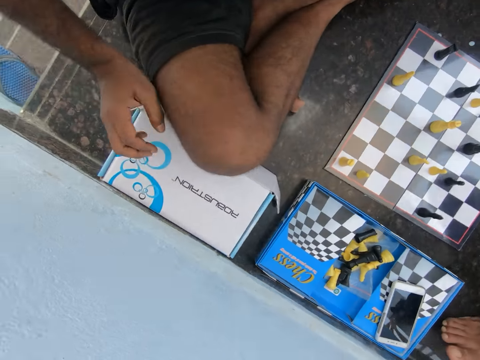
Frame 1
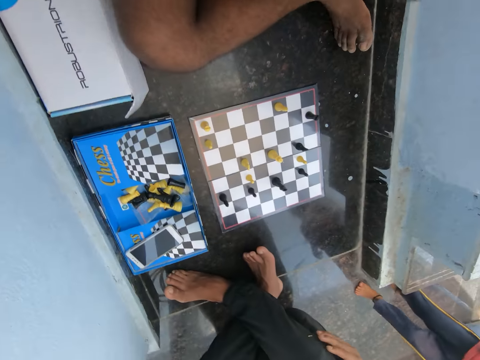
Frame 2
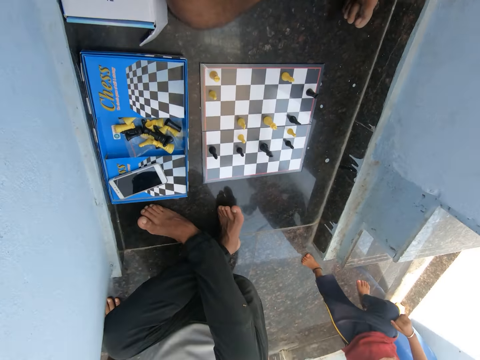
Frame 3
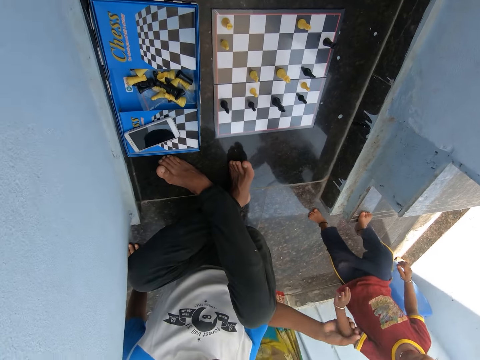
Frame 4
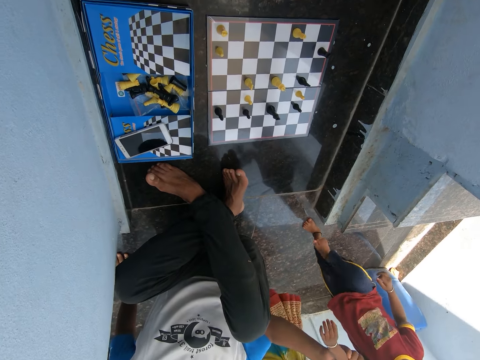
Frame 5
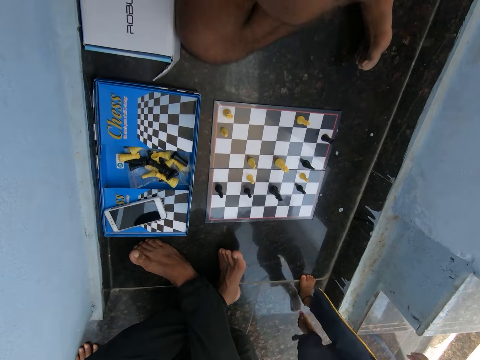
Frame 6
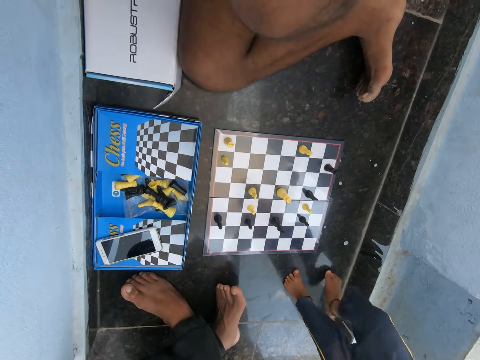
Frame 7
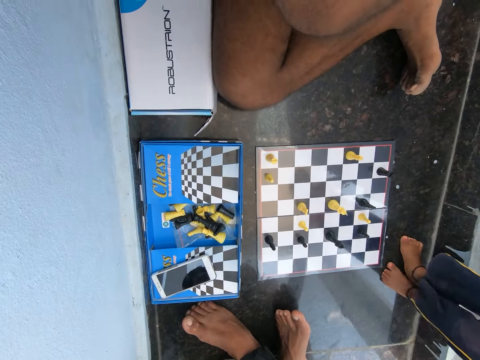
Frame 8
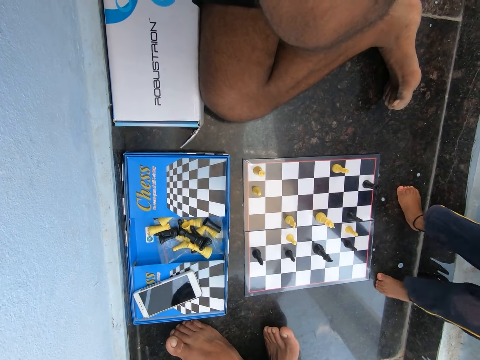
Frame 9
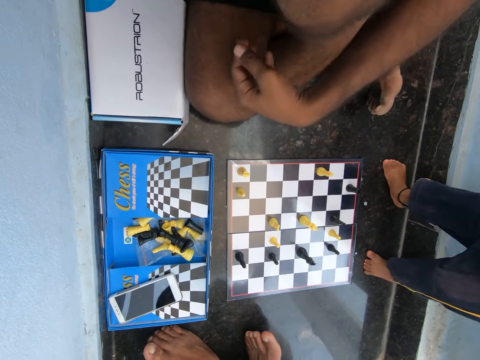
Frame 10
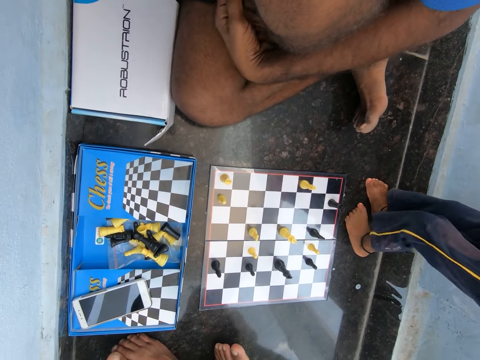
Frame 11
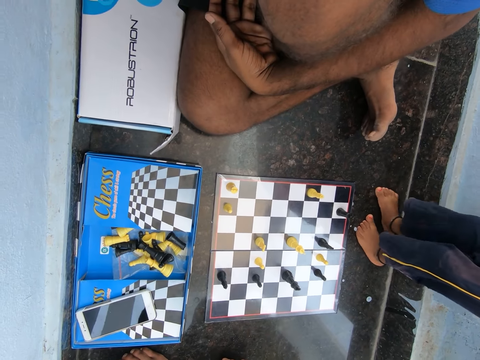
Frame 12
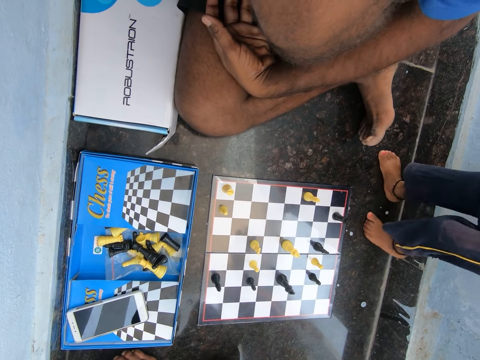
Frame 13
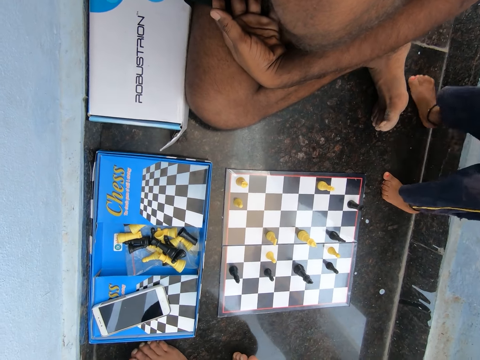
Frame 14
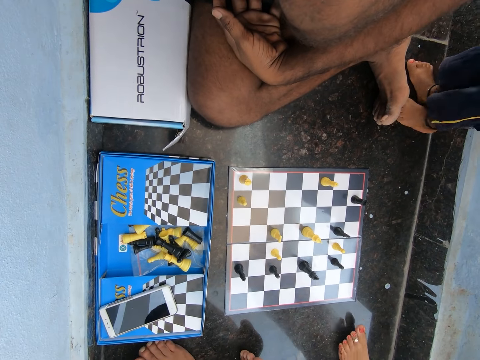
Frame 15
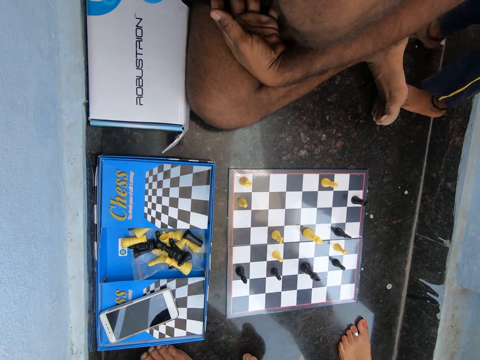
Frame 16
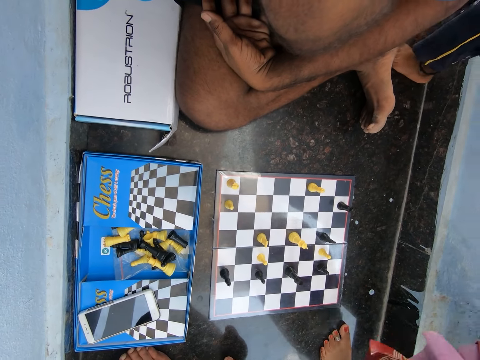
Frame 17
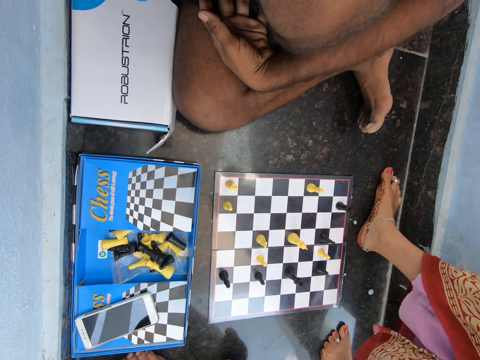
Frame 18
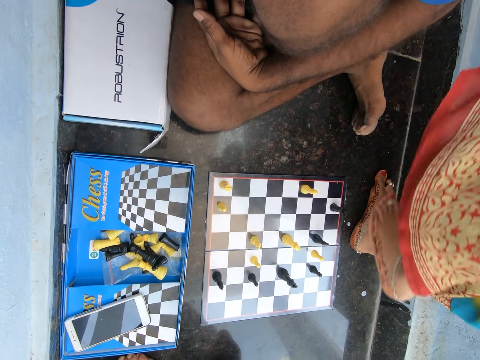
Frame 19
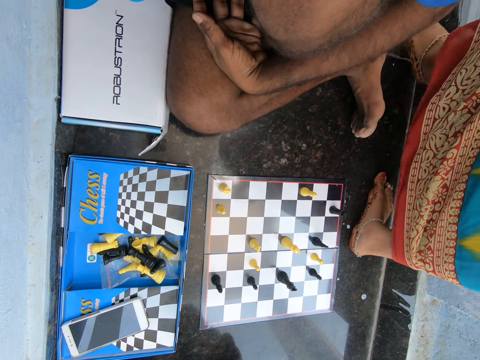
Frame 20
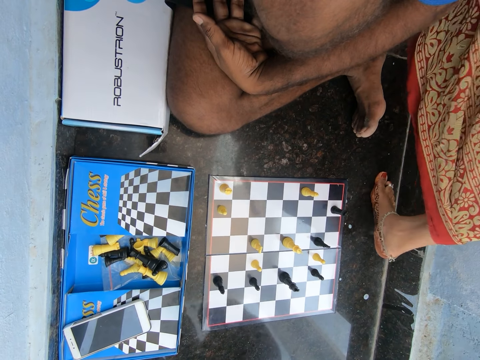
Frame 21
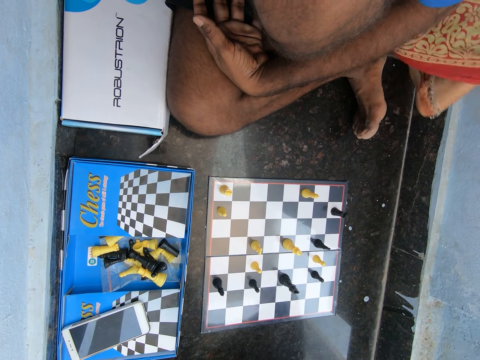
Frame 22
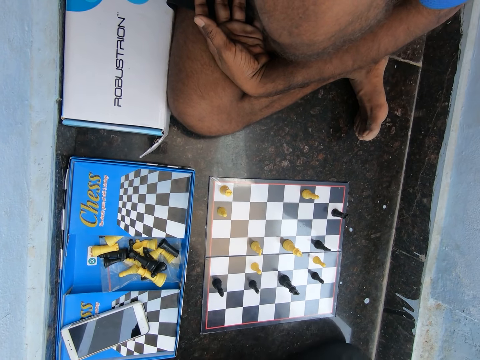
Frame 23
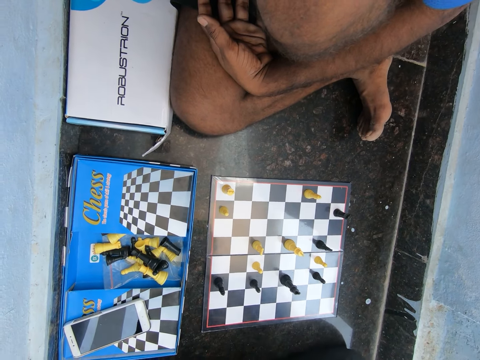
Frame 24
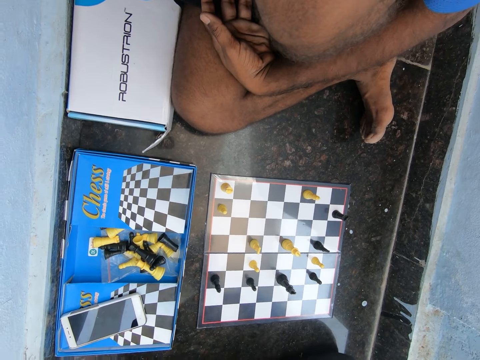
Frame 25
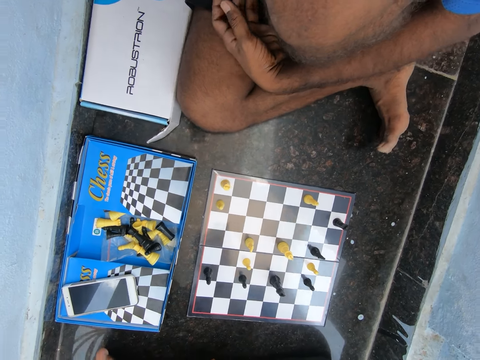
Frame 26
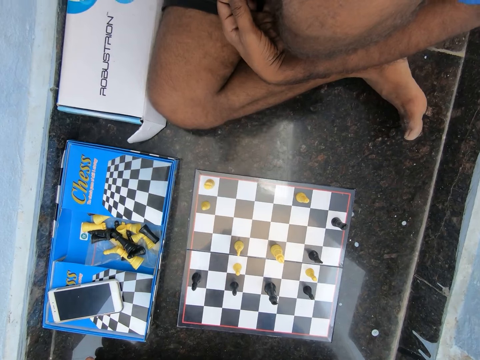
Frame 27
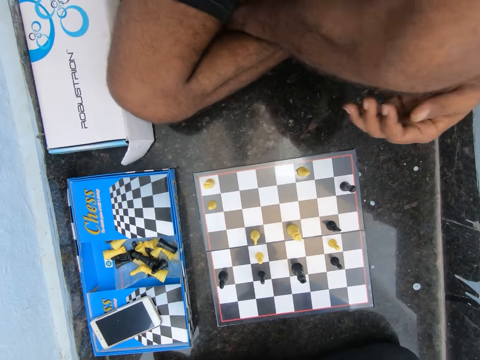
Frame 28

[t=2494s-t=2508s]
A boy walks past the camera wearer. A woman walks past the camera wearer.

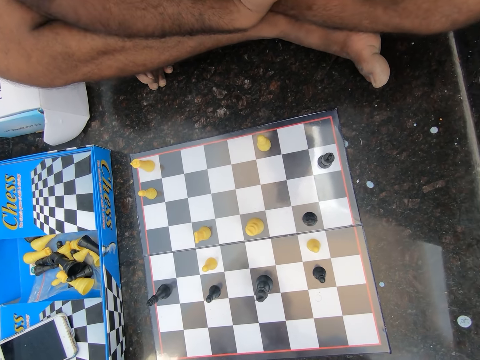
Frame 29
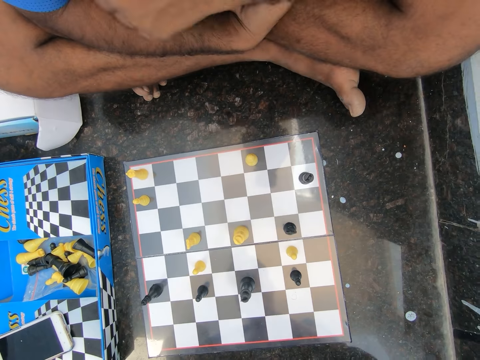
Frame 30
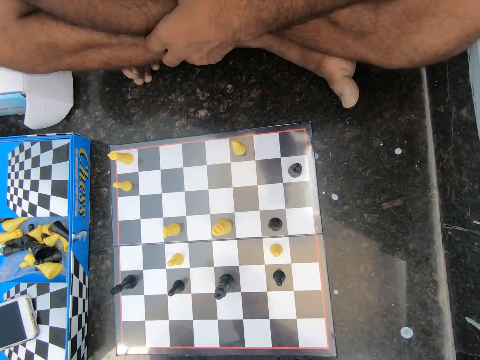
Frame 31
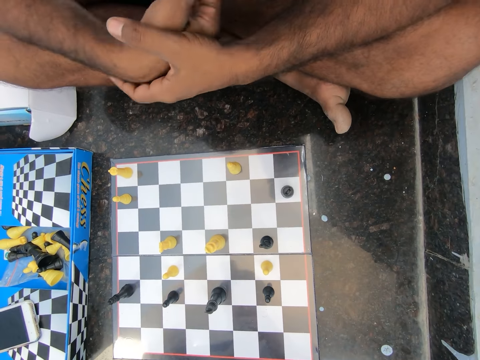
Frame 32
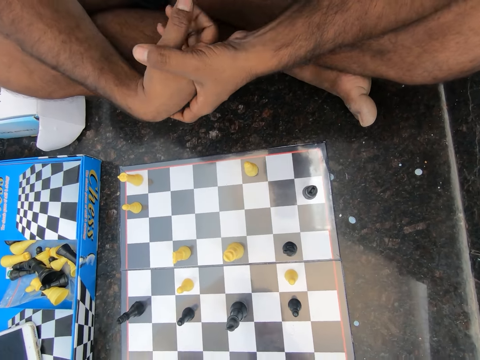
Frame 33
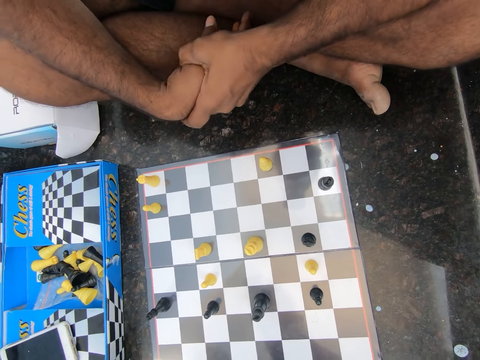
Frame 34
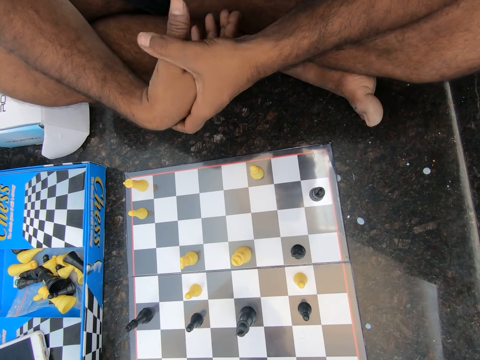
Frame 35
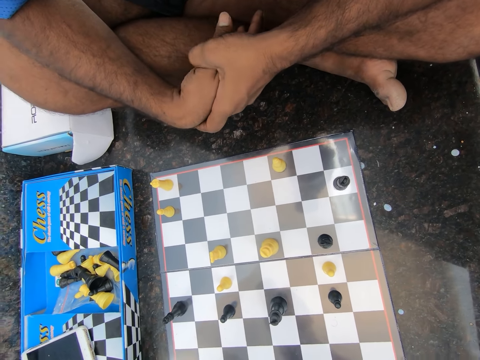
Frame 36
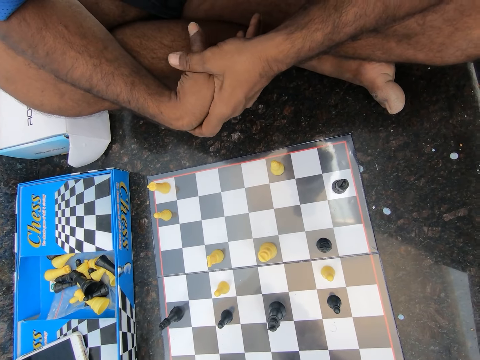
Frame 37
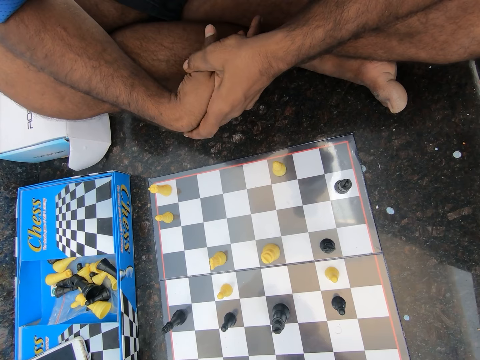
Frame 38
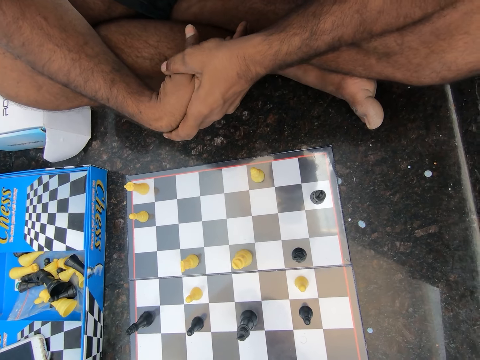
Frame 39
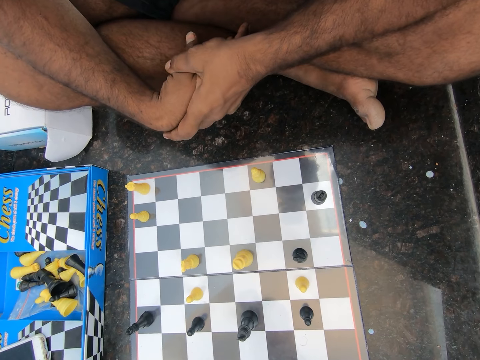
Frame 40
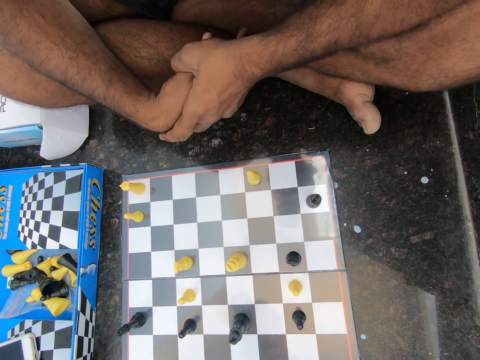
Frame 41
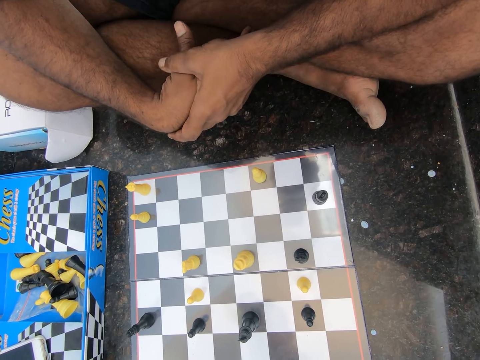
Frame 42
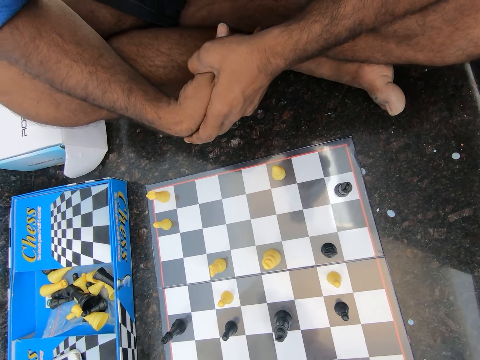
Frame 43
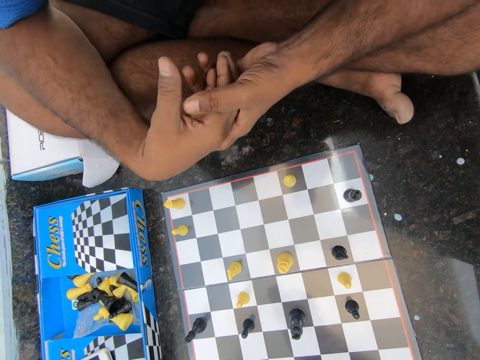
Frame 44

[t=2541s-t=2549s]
A man squeezes his hands together.

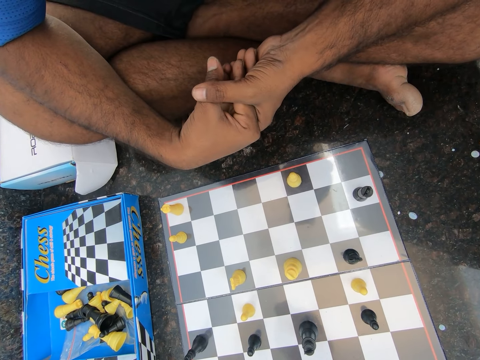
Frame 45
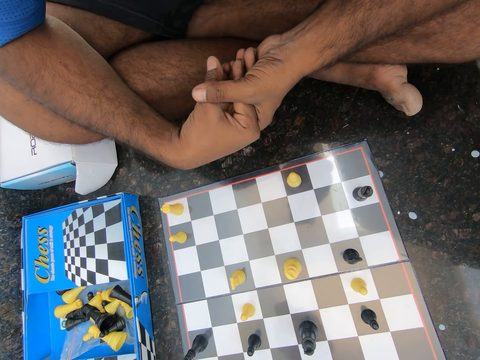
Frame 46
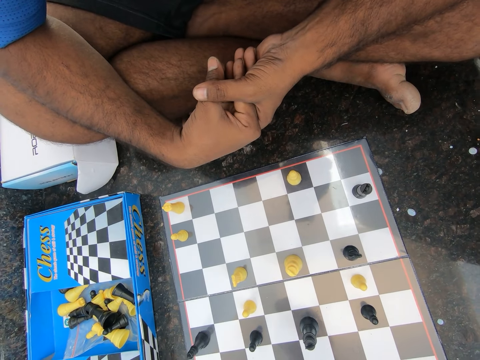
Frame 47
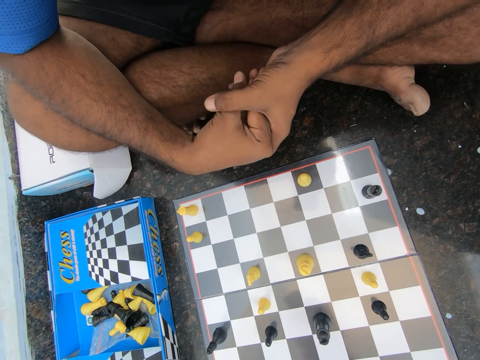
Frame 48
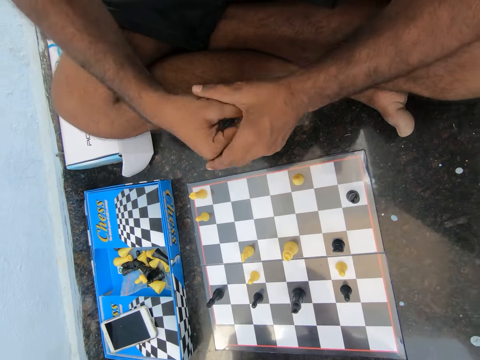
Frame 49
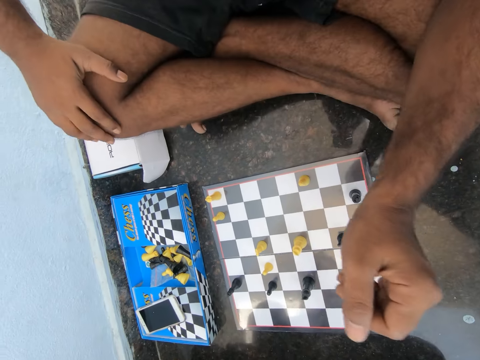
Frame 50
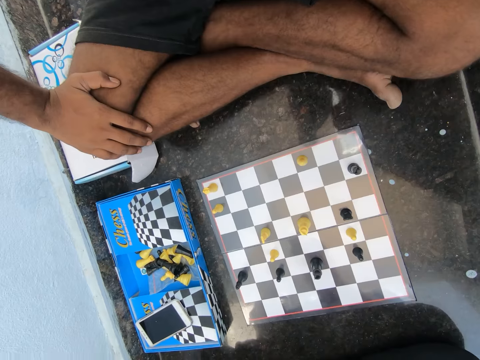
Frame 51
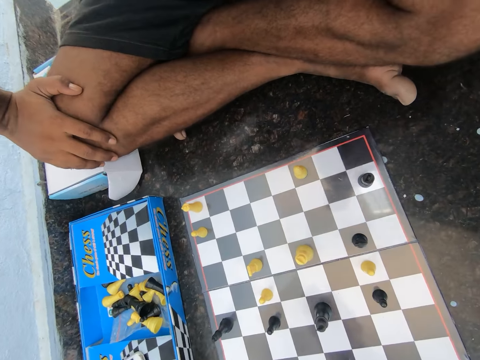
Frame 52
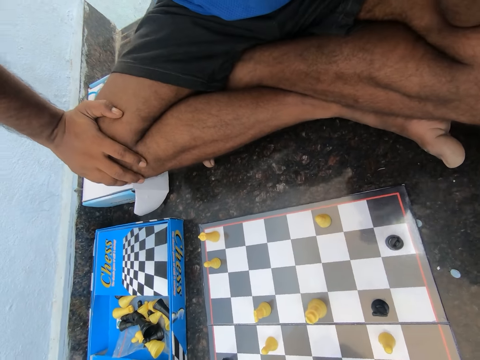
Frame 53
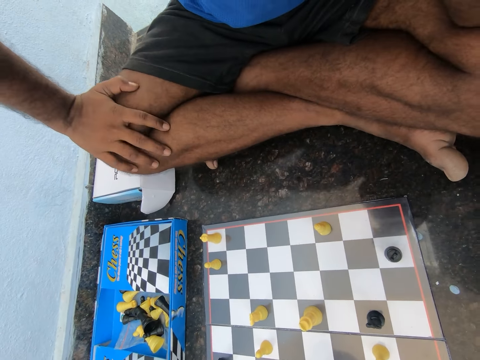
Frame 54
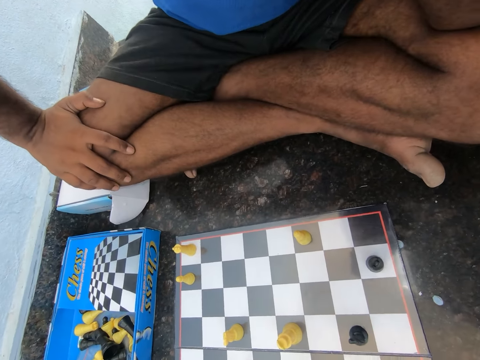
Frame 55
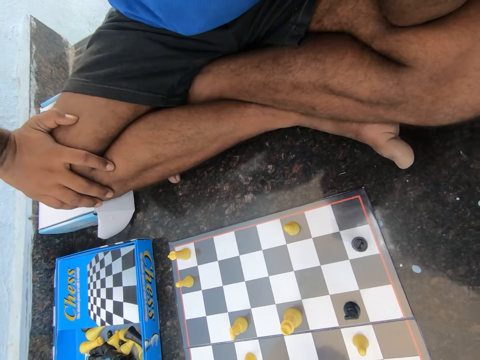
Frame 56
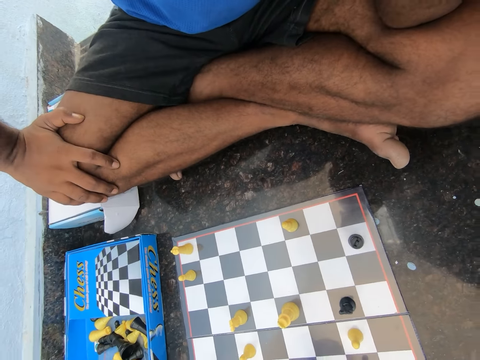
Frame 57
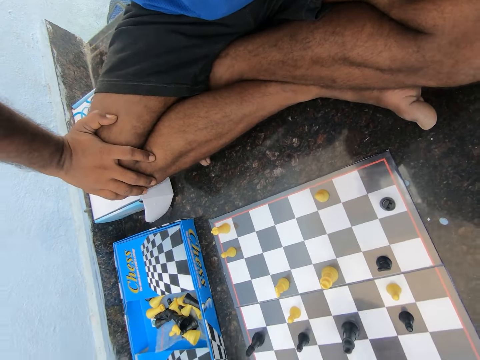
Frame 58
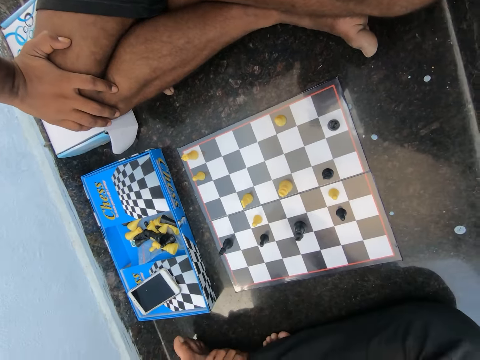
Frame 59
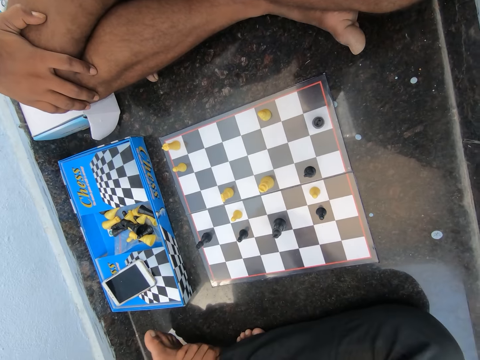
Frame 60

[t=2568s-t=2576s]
The man puts his hand on his knee.
